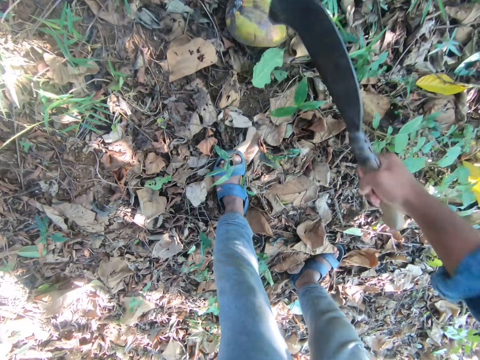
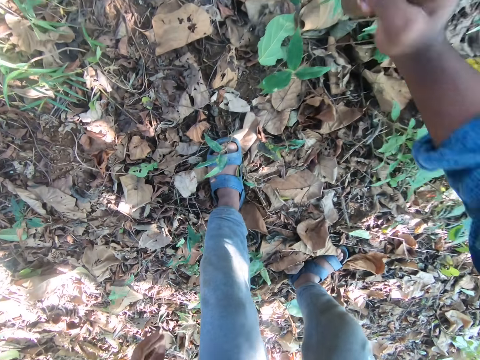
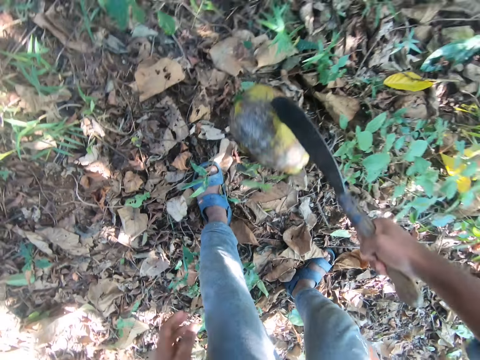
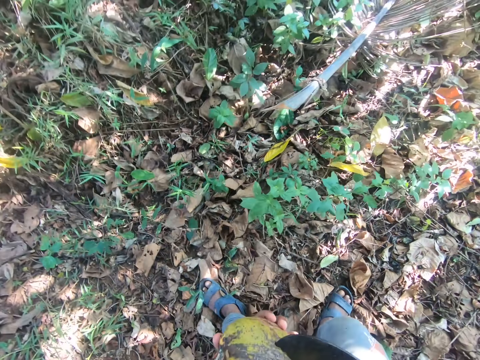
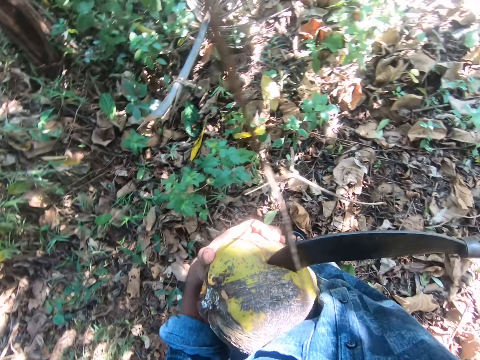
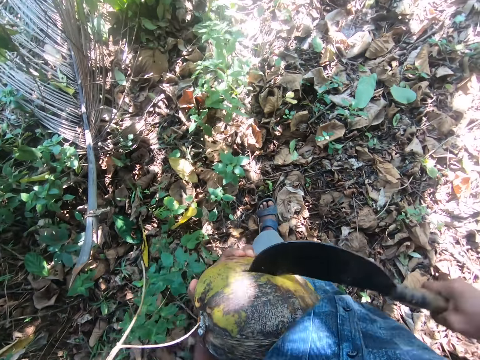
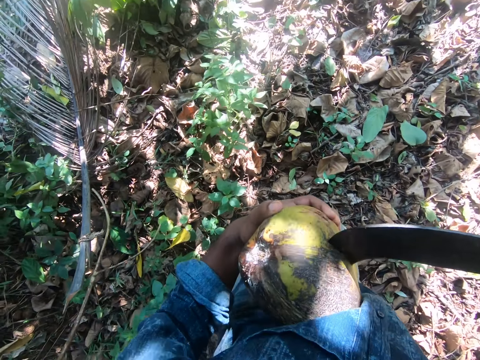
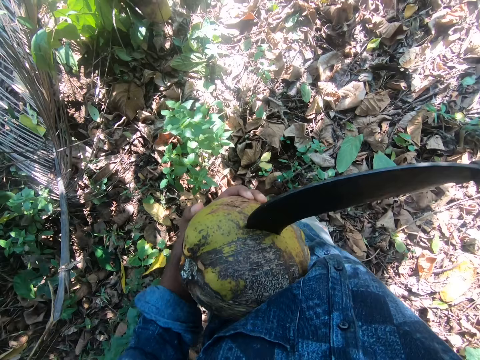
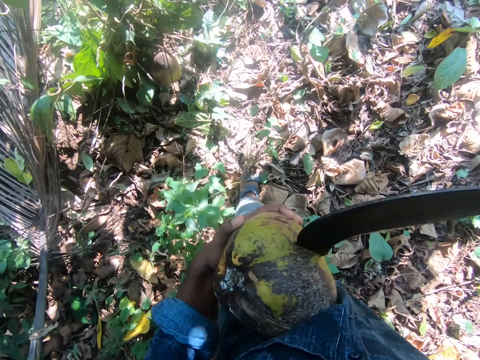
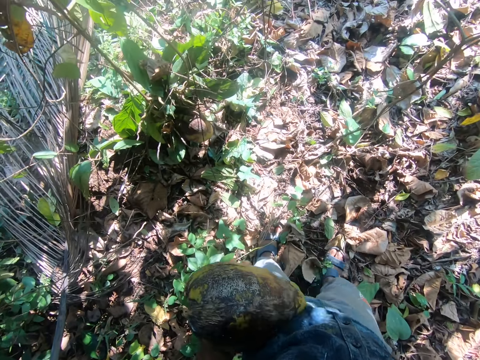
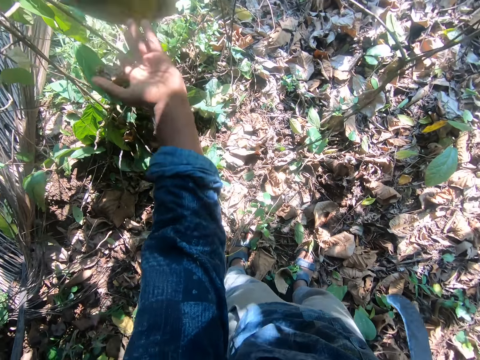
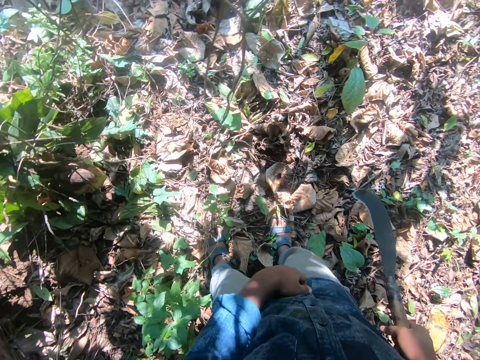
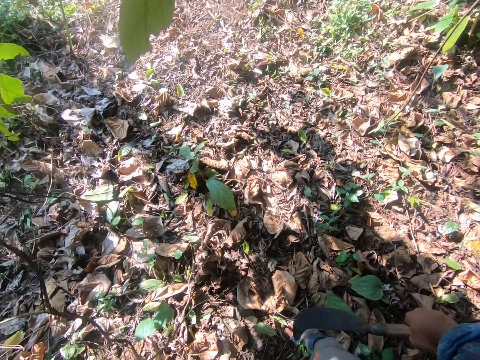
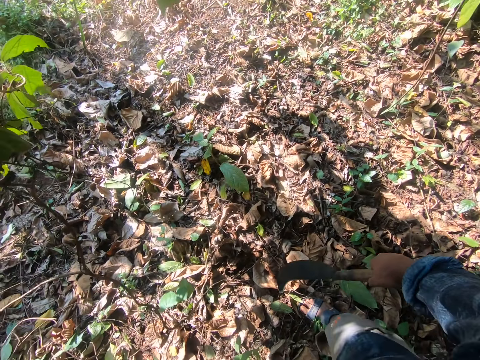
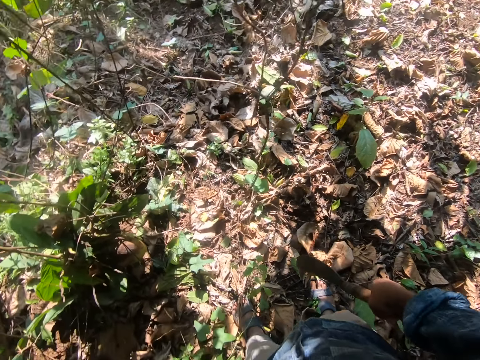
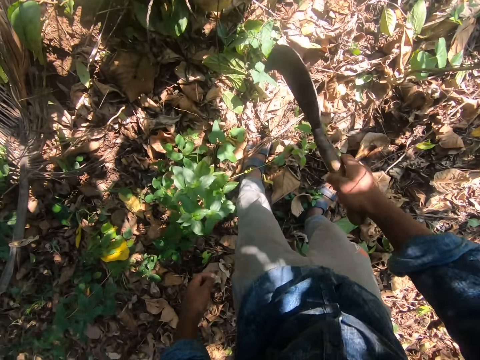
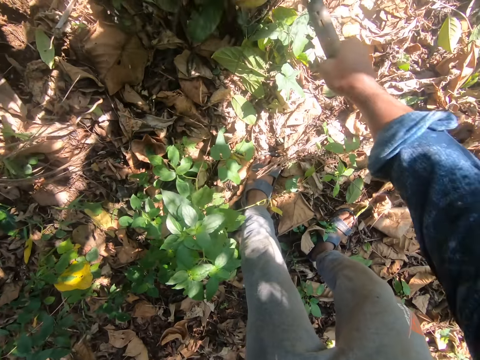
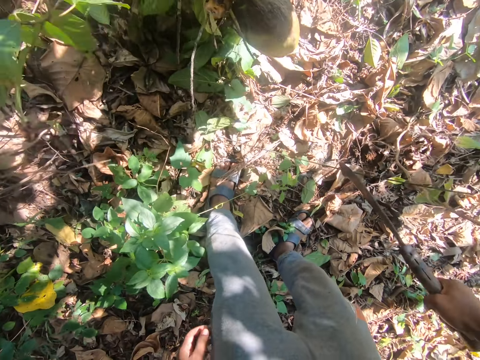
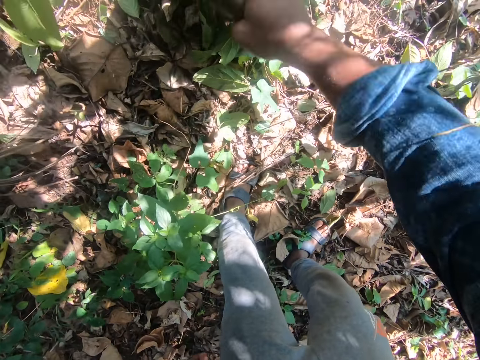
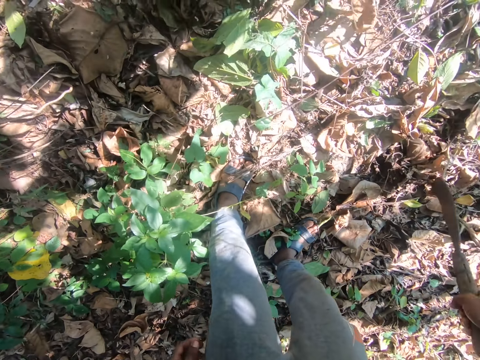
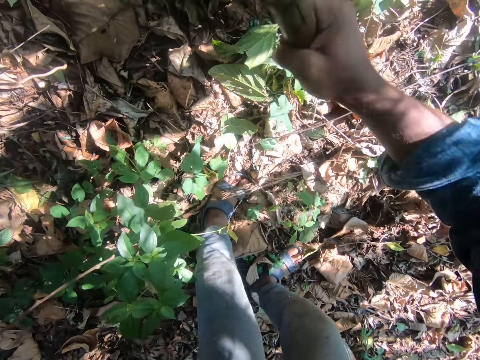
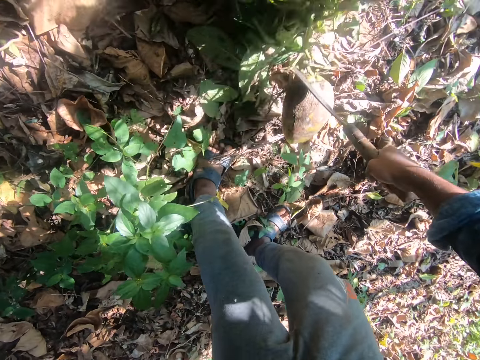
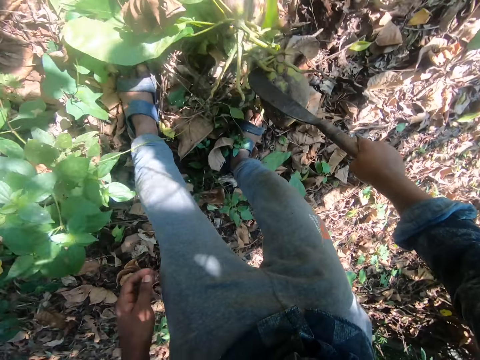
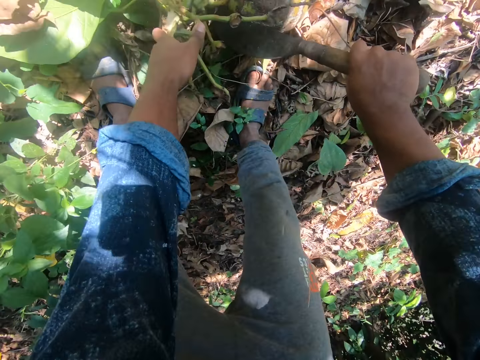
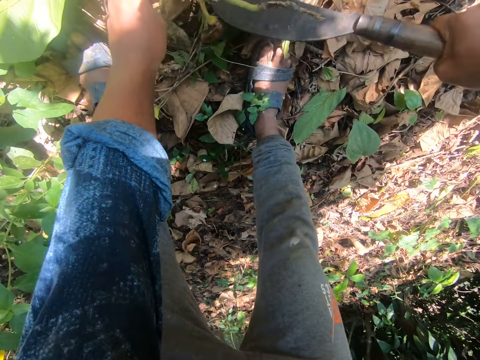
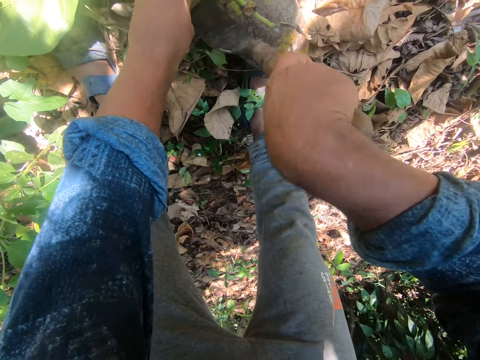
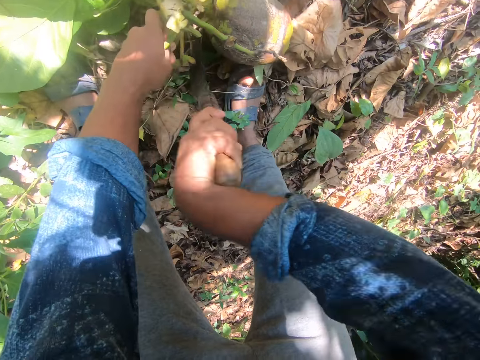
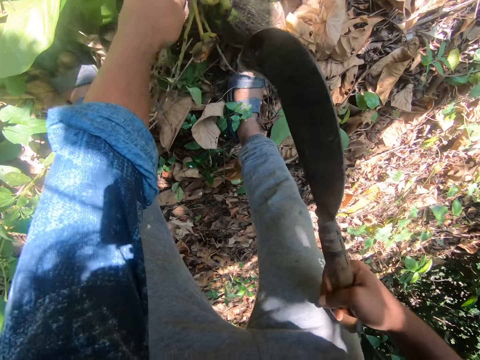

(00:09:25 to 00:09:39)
The camera wearer picks up the coconut from the ground with the billhook or knife in his right hand. He holds the coconut with his left hand. He pulls the billhook from the coconut with his right hand. He throws the coconut on the ground with his left hand. He looks around. He hits coconuts and a shrub with the billhook in his right hand. He cuts a coconut using the knife. He hits the coconuts and the shrub with the billhook in his right hand again. He pulls the coconuts and some leaves to the ground with the billhook in his right hand. He holds the stem of the coconuts with his left hand. He pulls the billhook from the coconut with his right hand.

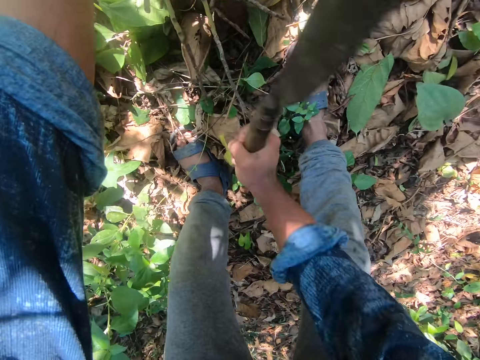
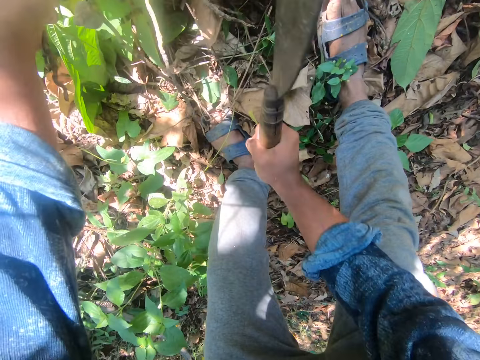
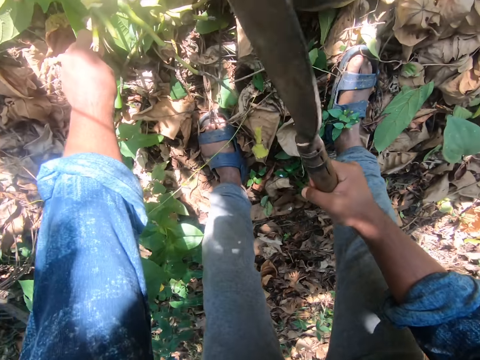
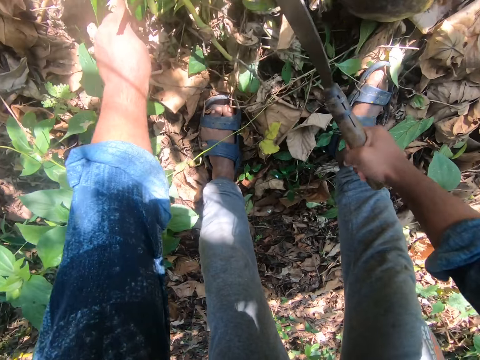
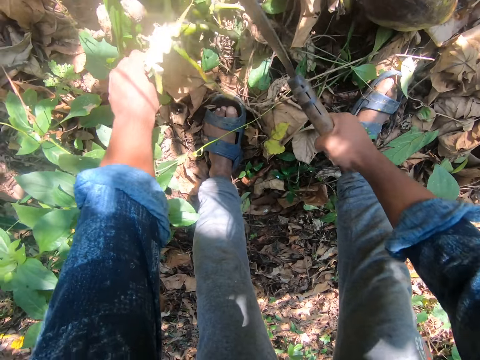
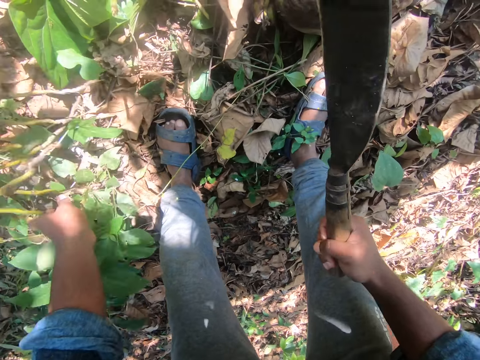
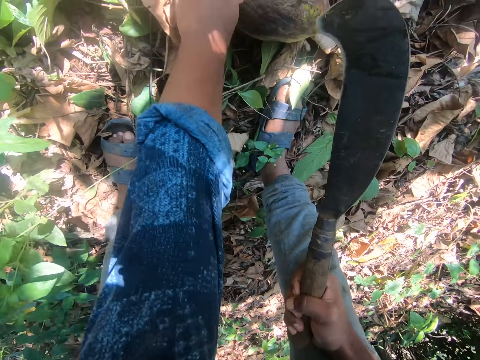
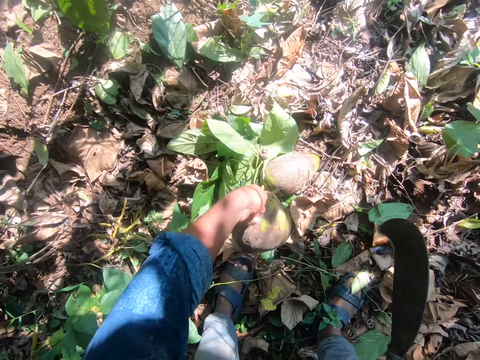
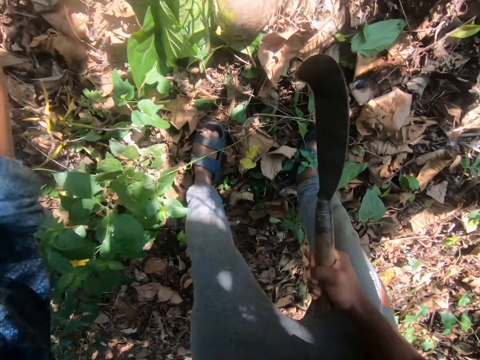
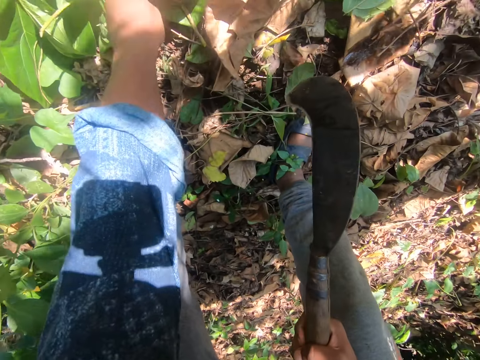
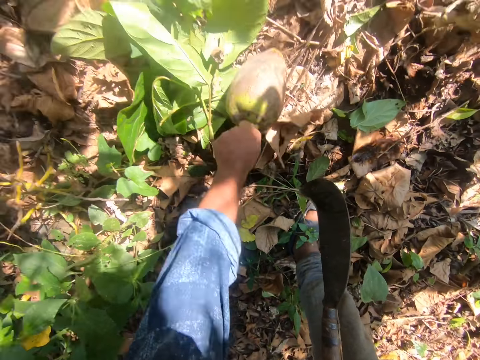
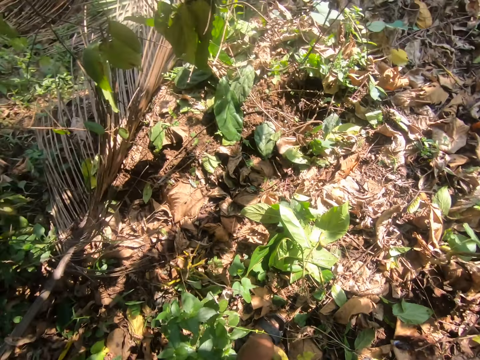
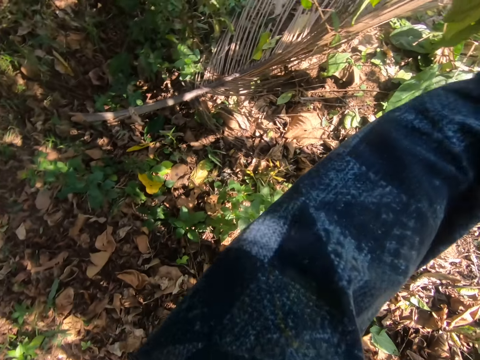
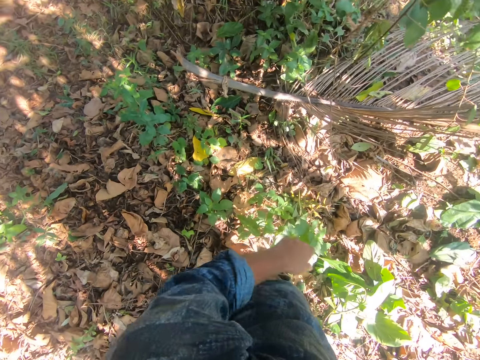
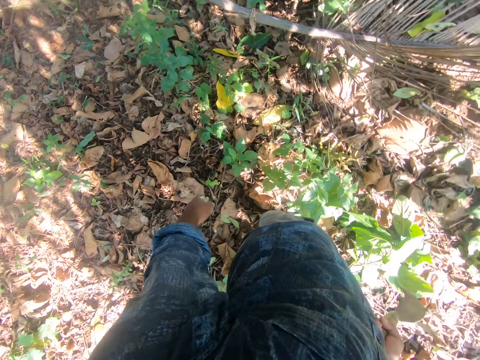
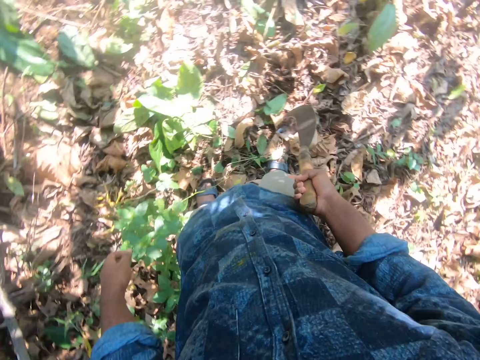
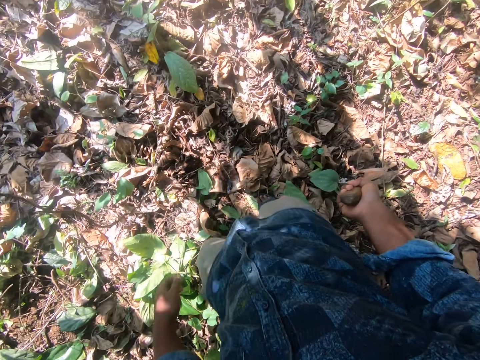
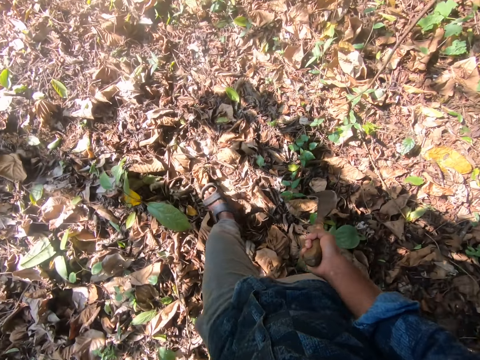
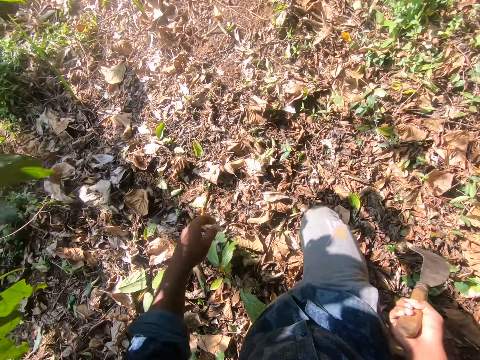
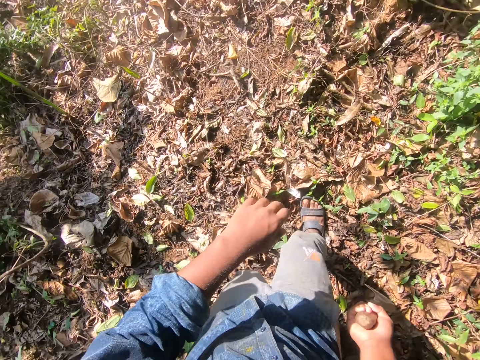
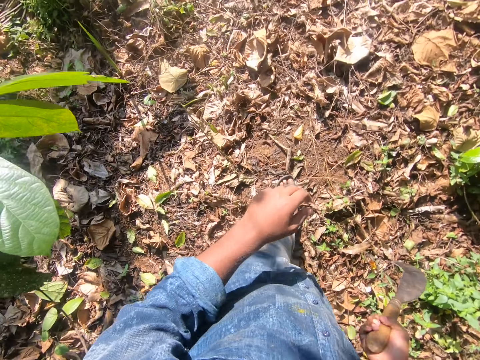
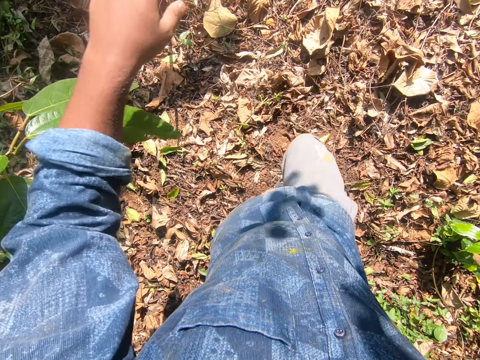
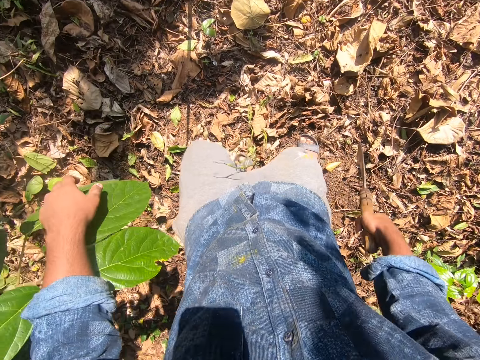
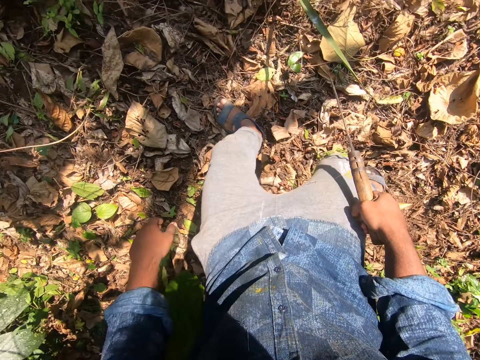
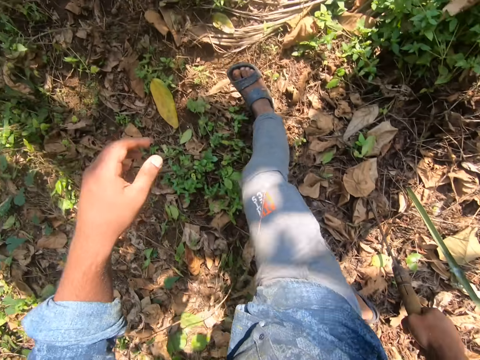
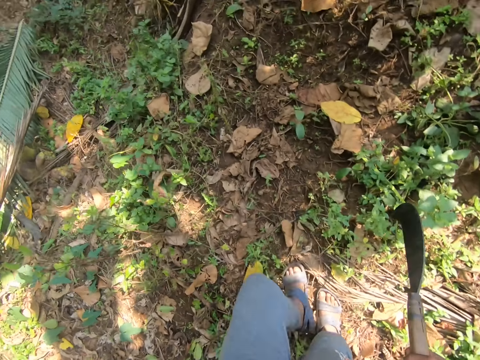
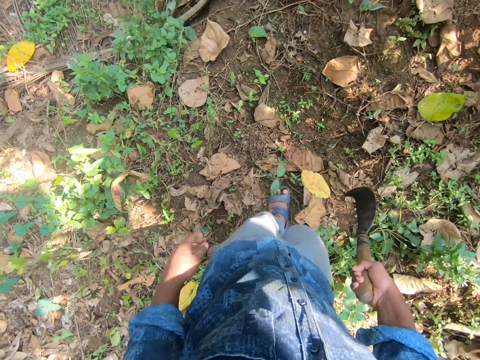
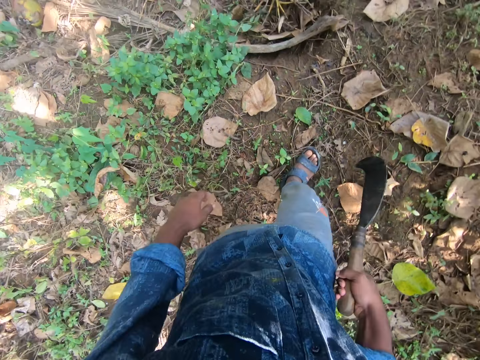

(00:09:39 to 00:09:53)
The camera wearer cuts the stem of the coconuts with the billhook in his right hand. He throws the stem of the coconuts on the ground with his left hand. He picks up the coconut from the ground with his left hand. He throws the coconut on the ground. He picks up the coconut from the ground with his left hand. He throws the coconut on the ground with his left hand. He looks around. He walks on the ground with the billhook in his right hand. He touches some leaves with his left hand.
